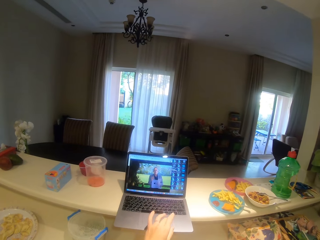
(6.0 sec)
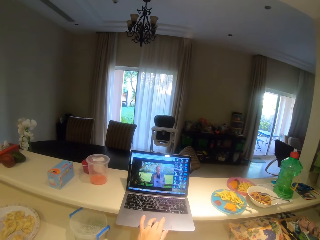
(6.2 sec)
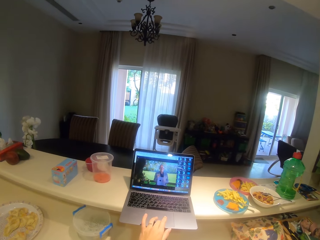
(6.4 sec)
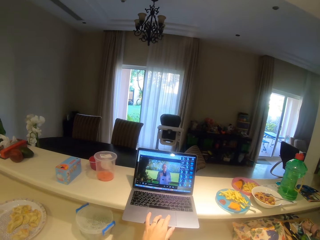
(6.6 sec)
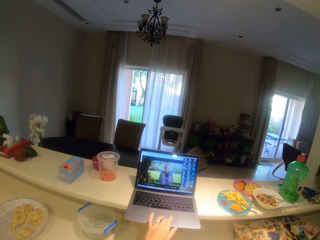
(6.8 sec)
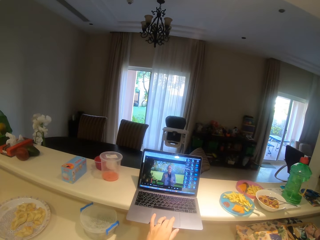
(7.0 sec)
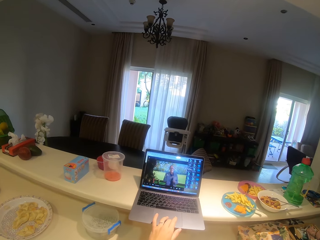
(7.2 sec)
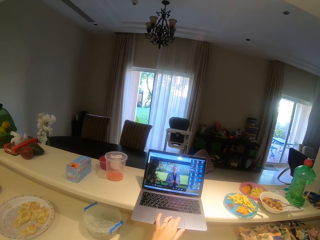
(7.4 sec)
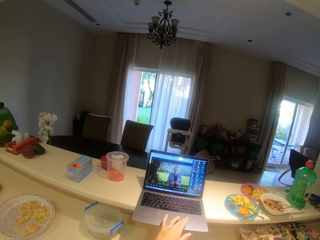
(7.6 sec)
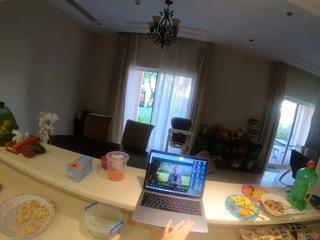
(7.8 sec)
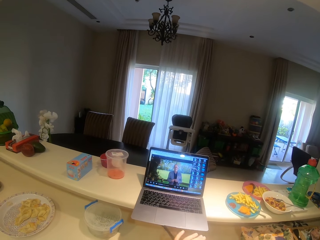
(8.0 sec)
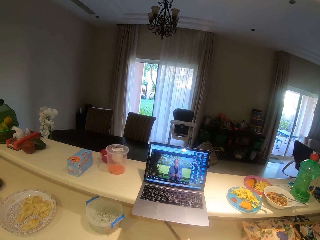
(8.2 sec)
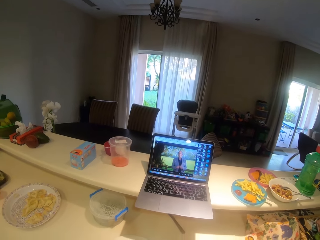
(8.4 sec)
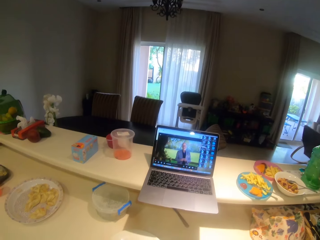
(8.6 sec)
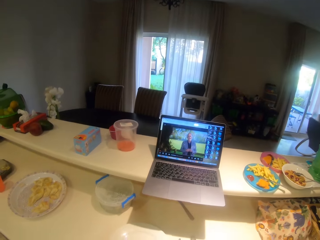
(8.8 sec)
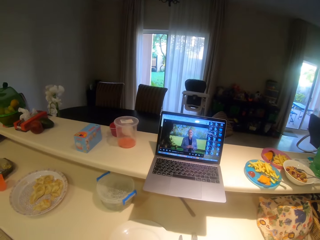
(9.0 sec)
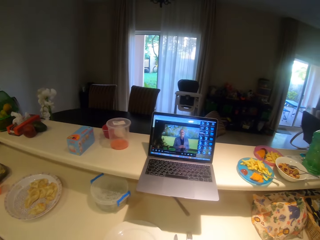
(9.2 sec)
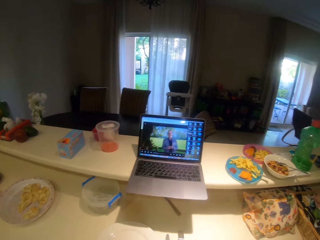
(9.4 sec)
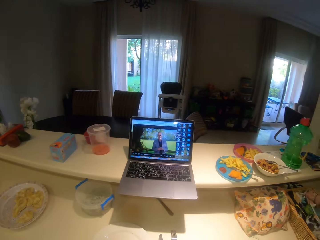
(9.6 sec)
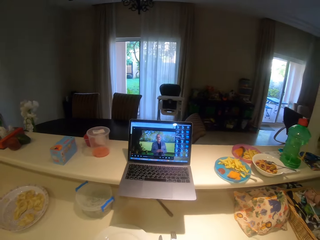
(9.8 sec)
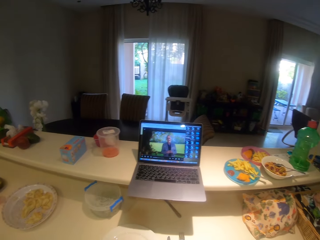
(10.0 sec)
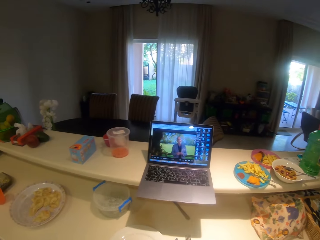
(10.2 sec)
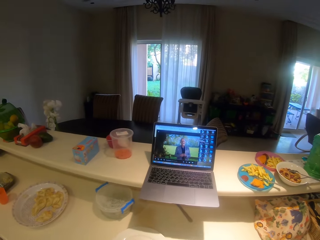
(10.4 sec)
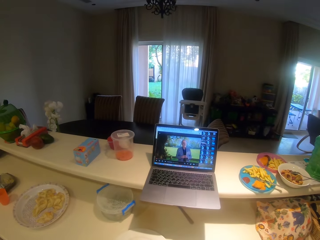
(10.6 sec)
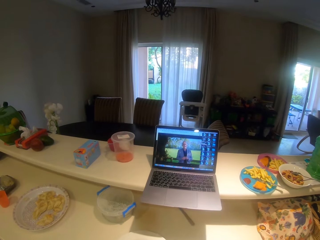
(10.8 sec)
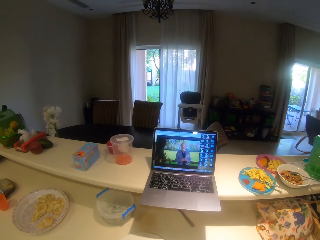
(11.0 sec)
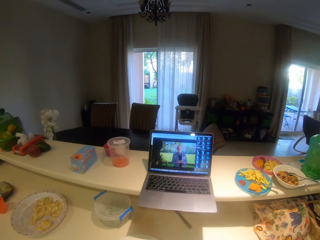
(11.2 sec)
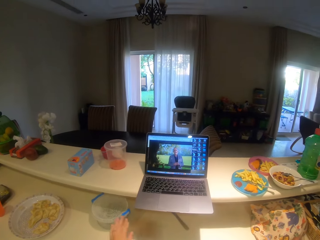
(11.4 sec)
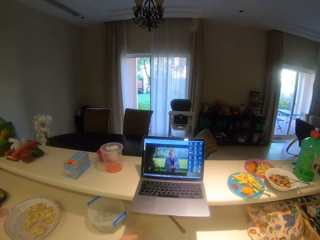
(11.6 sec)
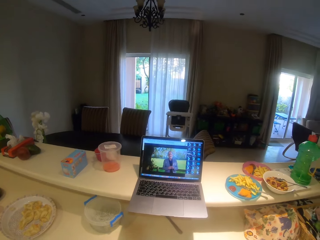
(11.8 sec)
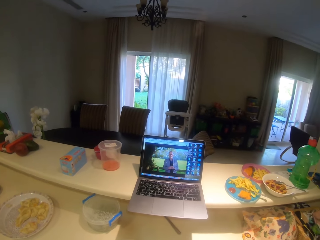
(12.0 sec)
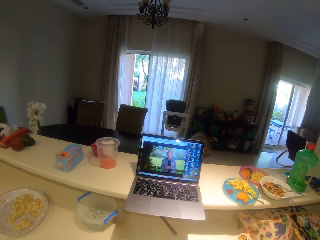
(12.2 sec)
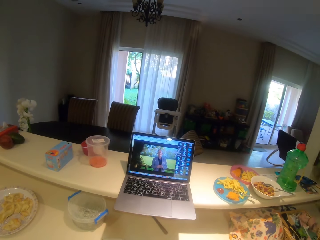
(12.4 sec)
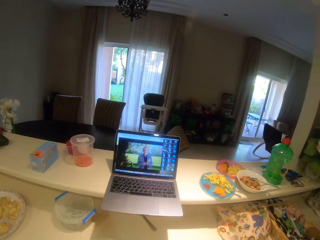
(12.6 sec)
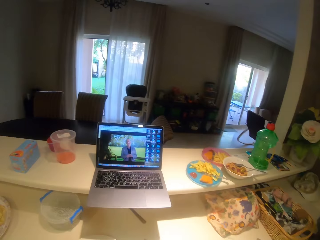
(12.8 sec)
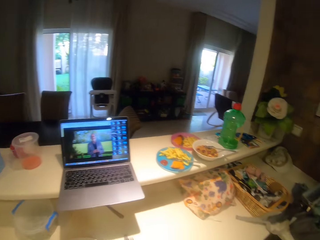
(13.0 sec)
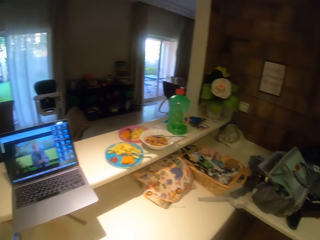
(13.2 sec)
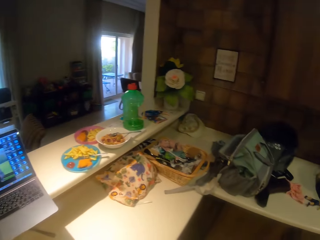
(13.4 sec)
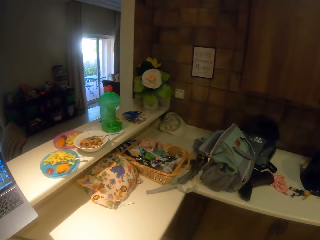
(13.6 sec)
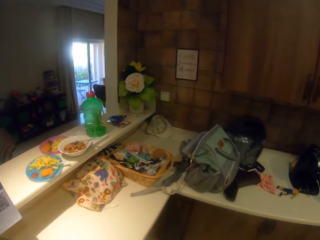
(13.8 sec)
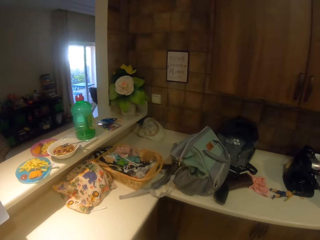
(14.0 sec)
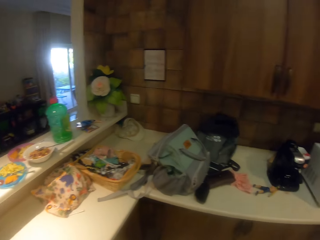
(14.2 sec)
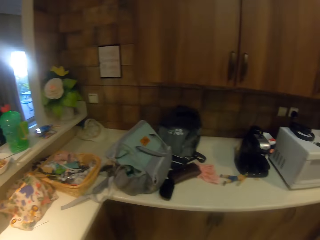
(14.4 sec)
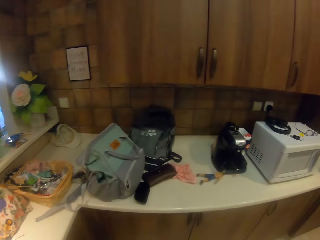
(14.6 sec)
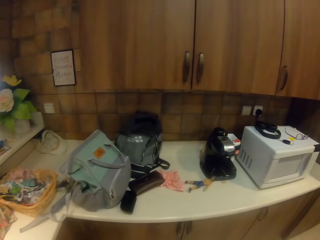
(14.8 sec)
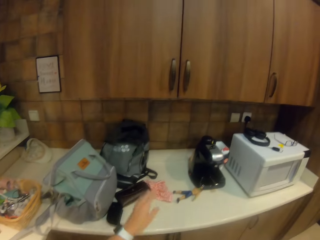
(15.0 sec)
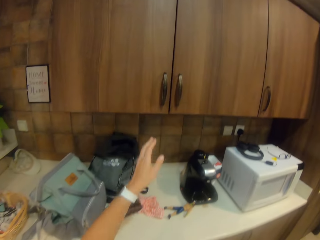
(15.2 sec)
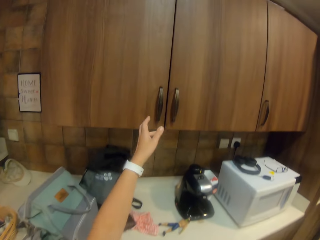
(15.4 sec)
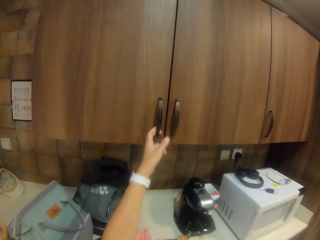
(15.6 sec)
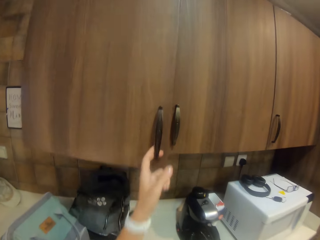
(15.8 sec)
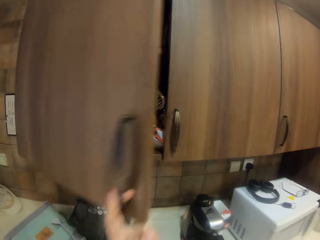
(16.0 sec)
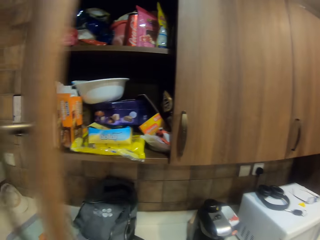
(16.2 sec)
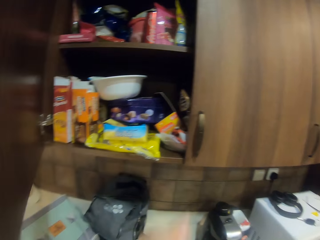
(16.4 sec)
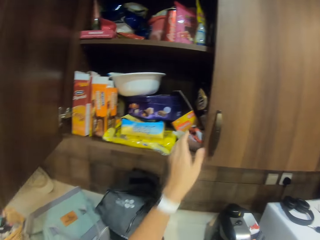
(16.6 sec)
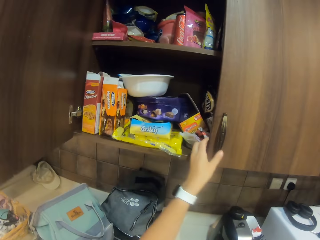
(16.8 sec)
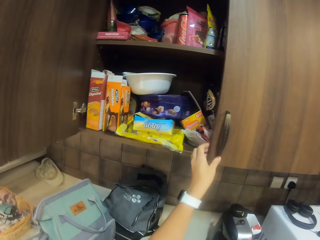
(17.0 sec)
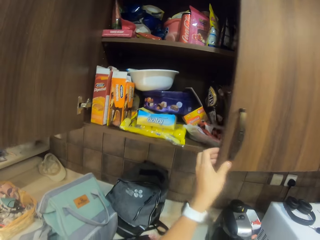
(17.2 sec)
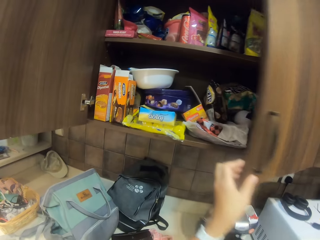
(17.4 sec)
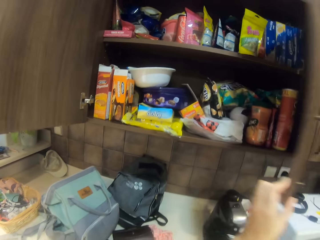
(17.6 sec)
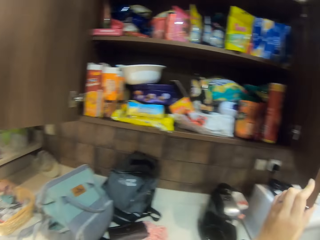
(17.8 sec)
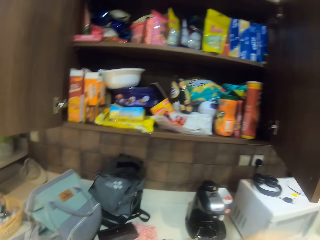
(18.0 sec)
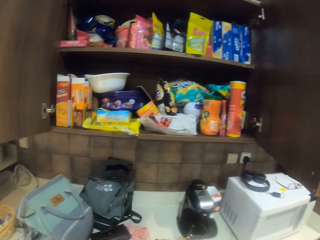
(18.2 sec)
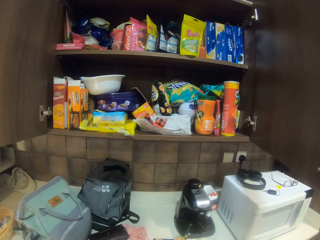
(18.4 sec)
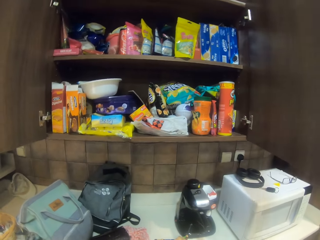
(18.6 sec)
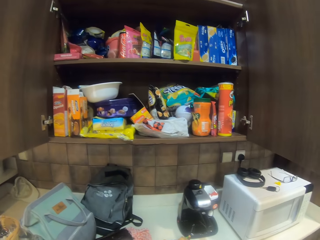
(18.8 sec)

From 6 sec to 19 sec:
The camera wearer operates the laptop on the table. They watch the video with the laptop. They look around the house. They walk around the house. They open the kitchen cabinet.

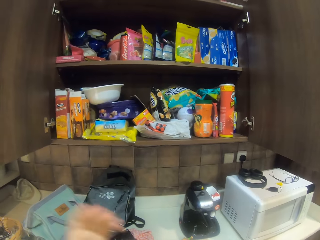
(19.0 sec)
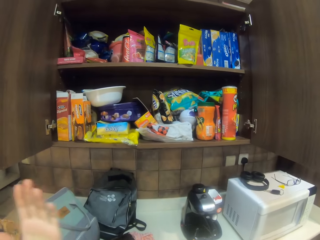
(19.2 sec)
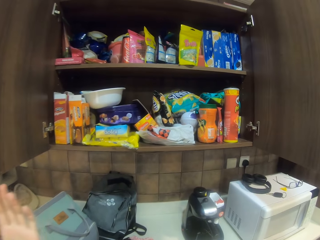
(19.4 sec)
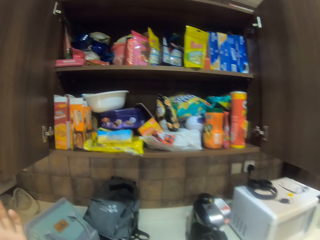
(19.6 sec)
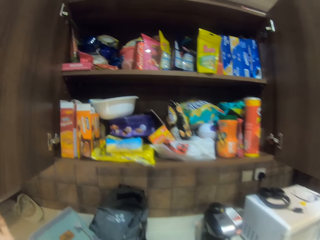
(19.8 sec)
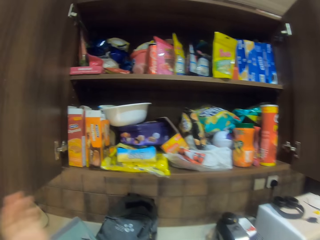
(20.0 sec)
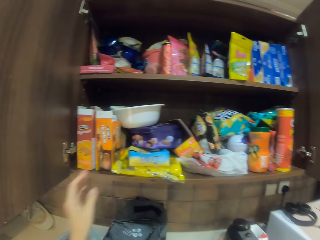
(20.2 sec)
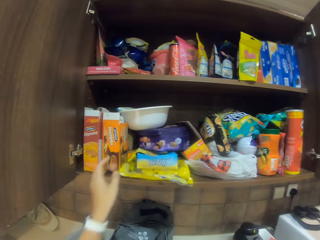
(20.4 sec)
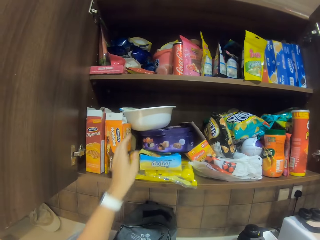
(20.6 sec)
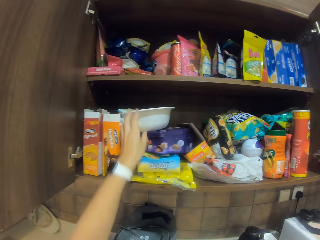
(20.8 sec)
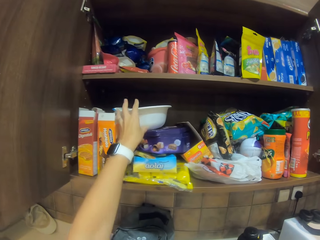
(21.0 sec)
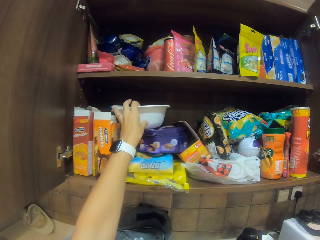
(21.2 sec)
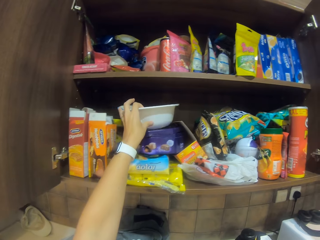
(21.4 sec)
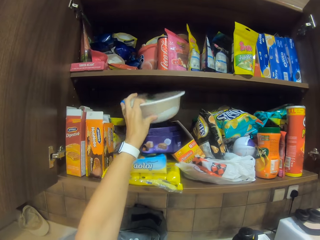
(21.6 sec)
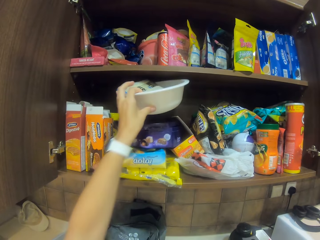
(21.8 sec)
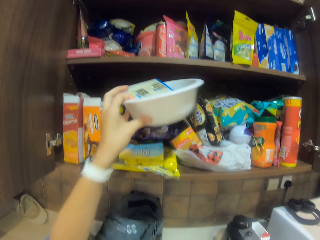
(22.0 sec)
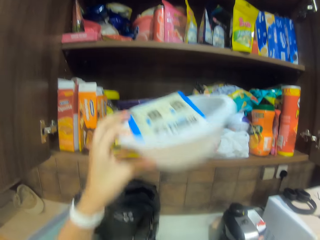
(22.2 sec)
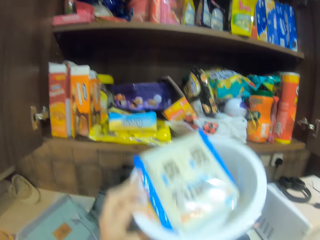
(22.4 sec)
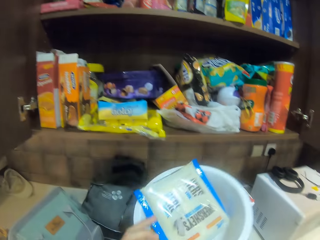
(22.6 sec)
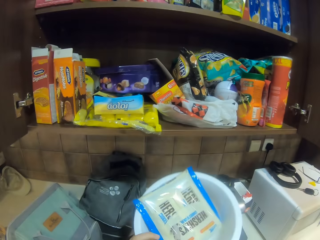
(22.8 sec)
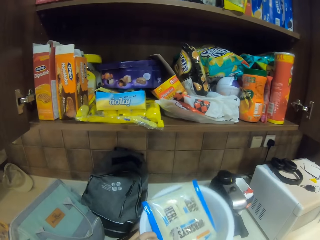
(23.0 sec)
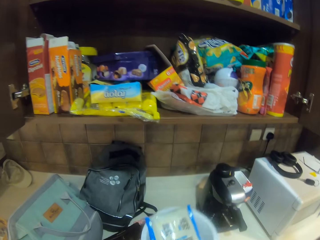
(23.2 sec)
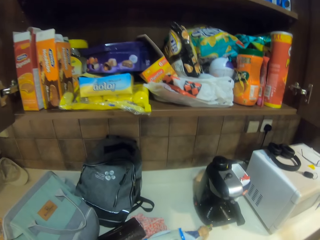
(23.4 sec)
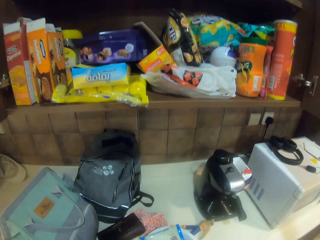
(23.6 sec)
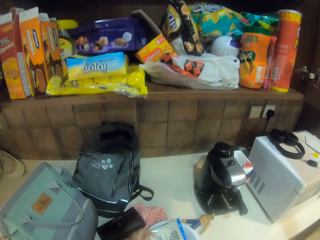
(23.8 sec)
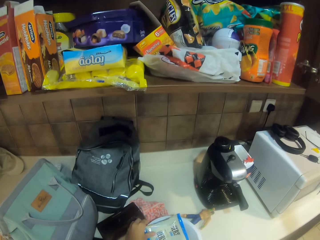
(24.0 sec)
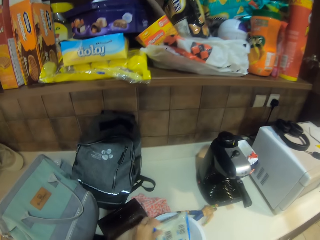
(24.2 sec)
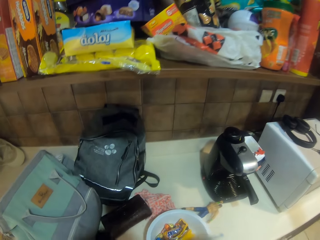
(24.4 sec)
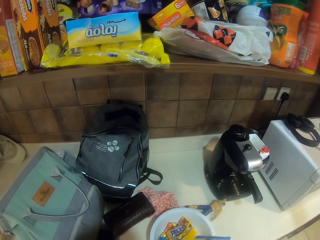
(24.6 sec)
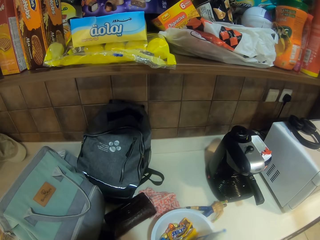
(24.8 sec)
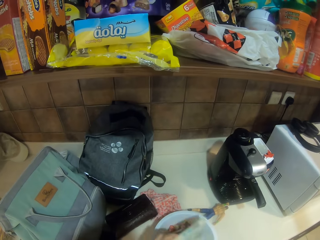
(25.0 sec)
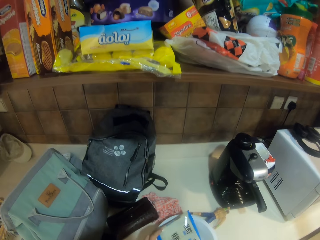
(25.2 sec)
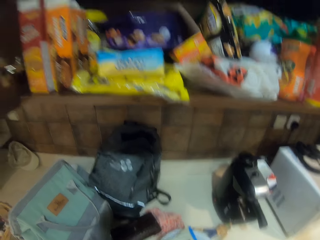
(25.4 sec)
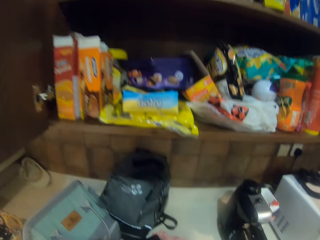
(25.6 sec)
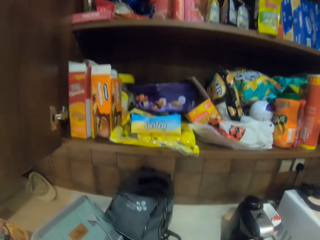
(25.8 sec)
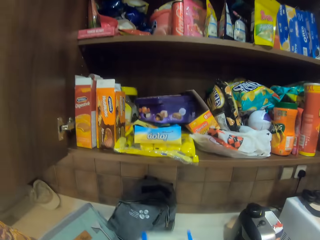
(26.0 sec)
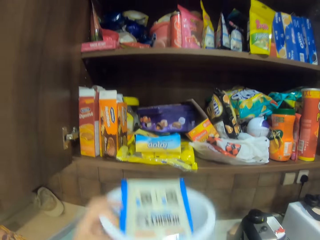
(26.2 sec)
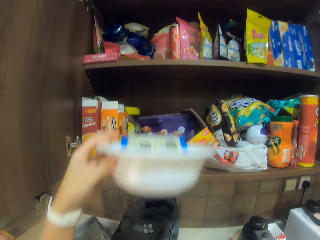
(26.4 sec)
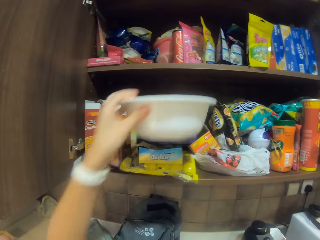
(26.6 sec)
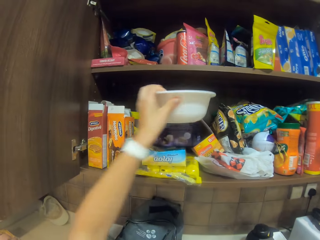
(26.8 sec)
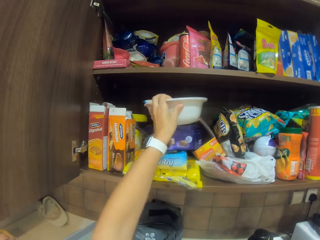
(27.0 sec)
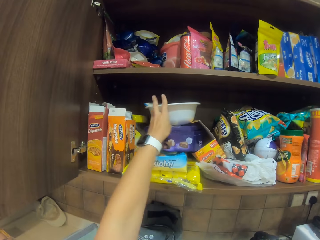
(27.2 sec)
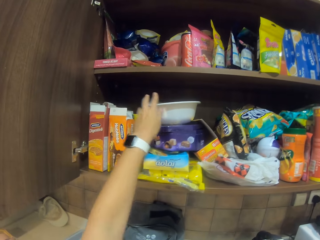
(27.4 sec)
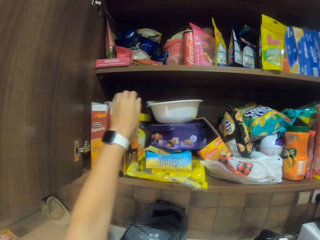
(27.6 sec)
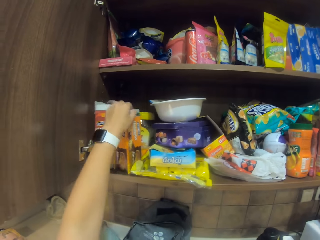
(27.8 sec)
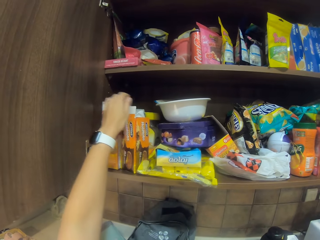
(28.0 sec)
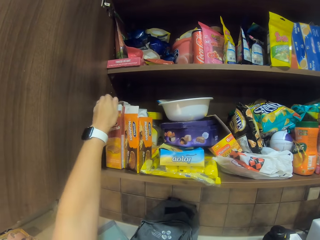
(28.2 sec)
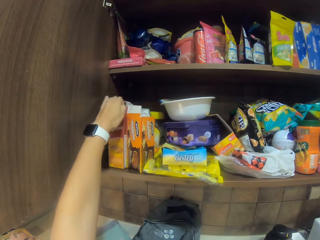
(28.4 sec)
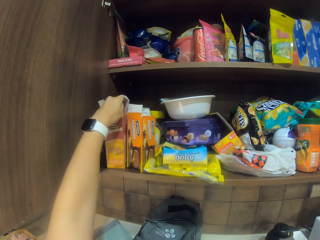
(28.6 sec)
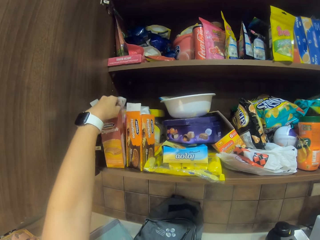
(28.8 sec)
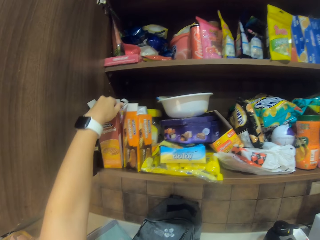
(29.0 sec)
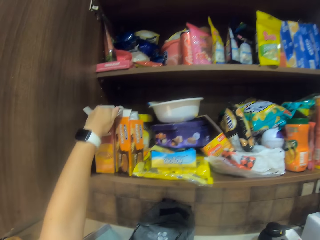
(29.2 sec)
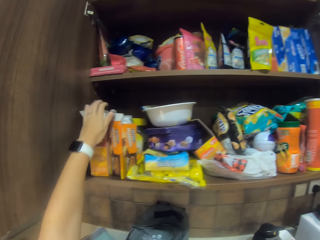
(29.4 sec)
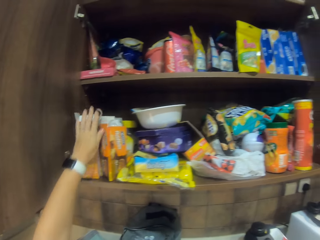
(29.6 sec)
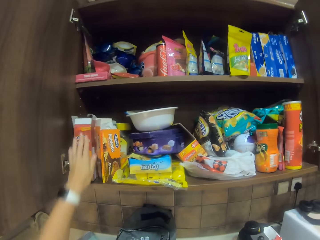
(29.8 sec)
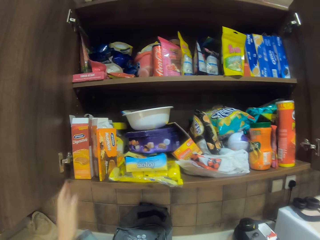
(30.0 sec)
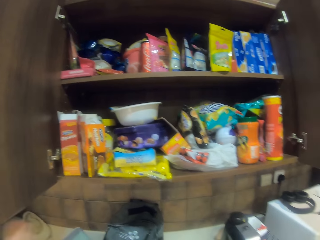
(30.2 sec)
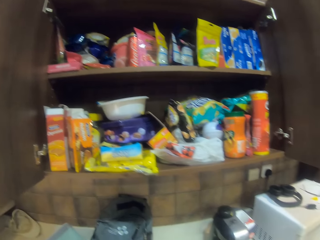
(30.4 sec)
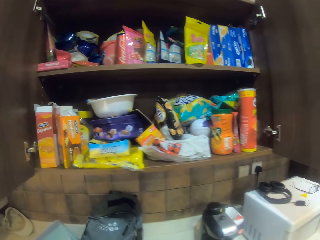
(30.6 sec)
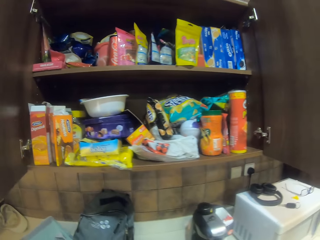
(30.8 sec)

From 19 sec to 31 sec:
The camera wearer picks up the bowl from the cupboard or cabinet. They put the bowl on the table. They move the packets inside the bowl. They put the bowl inside the cupboard. They touch boxes of biscuits in the cabinet.
